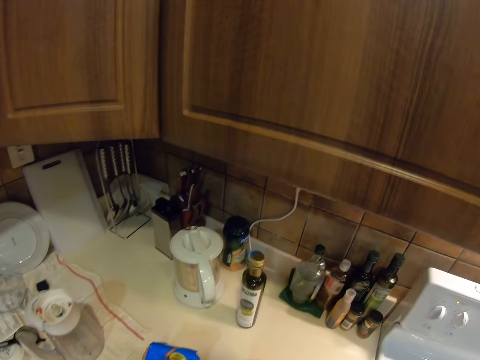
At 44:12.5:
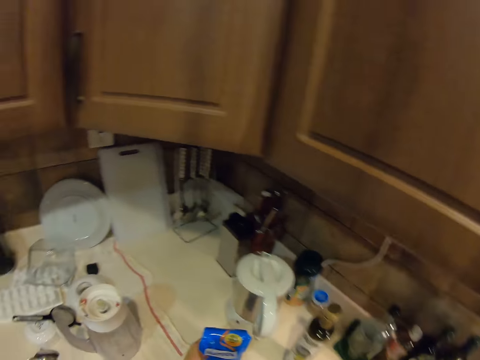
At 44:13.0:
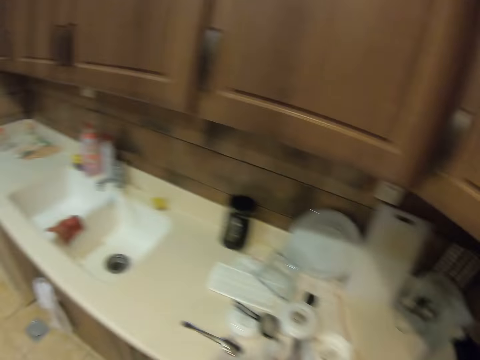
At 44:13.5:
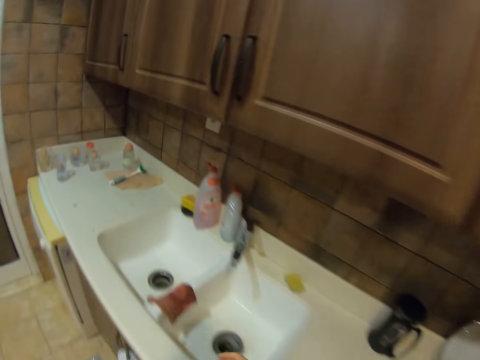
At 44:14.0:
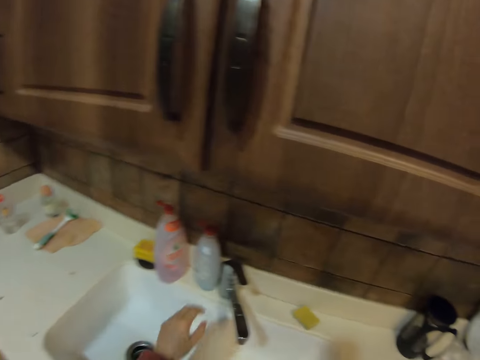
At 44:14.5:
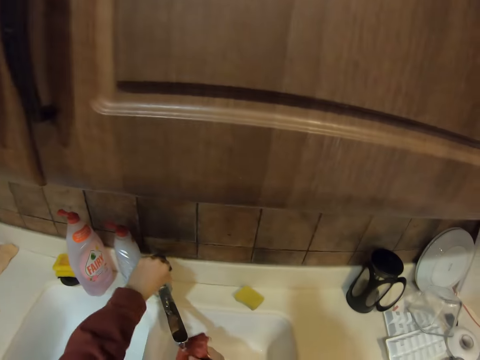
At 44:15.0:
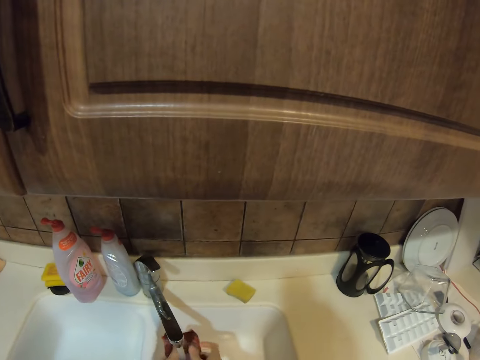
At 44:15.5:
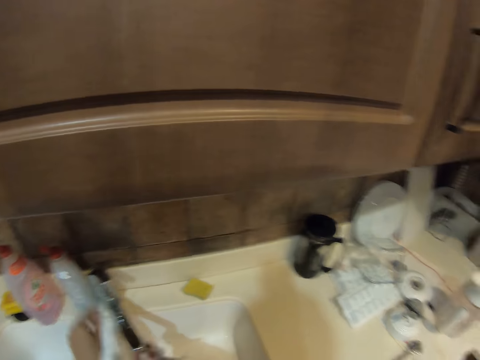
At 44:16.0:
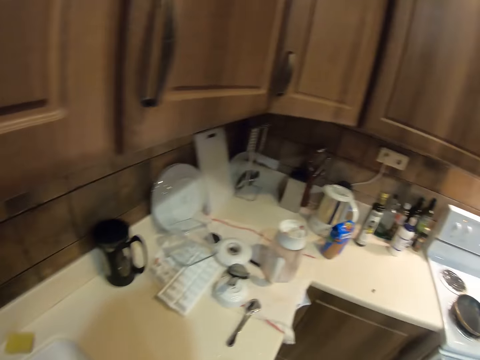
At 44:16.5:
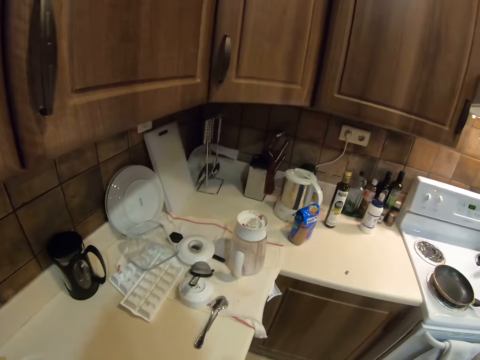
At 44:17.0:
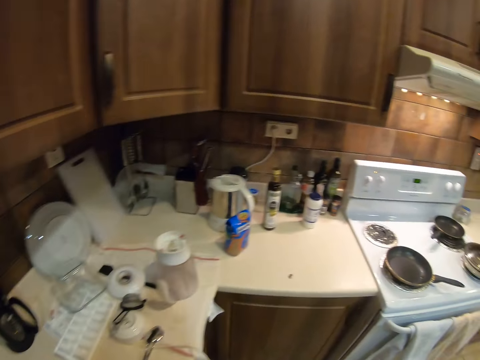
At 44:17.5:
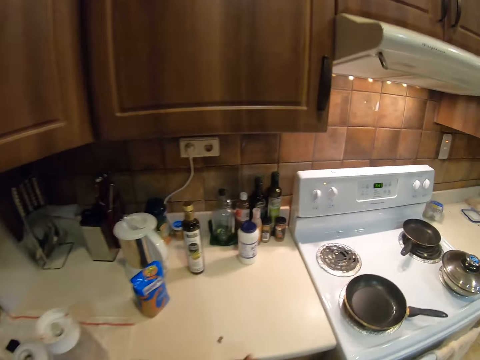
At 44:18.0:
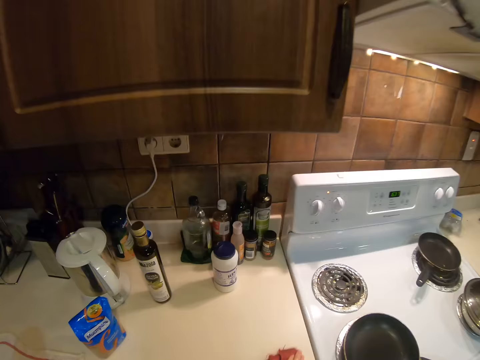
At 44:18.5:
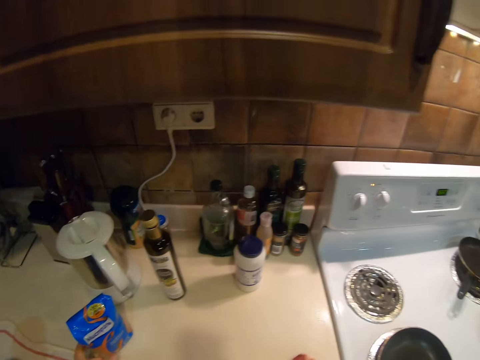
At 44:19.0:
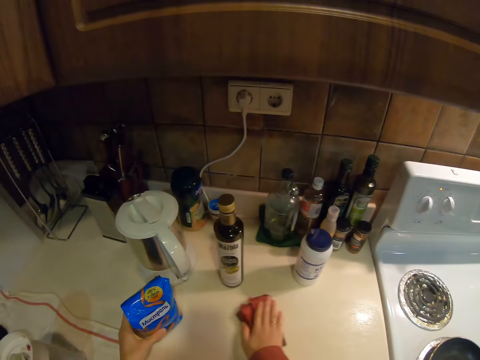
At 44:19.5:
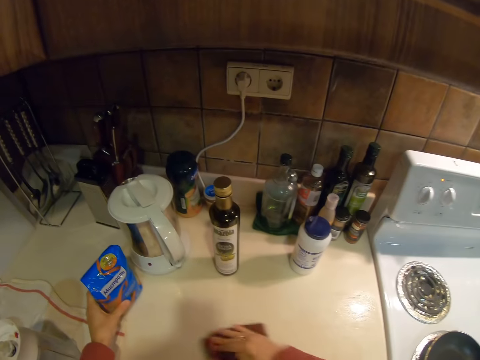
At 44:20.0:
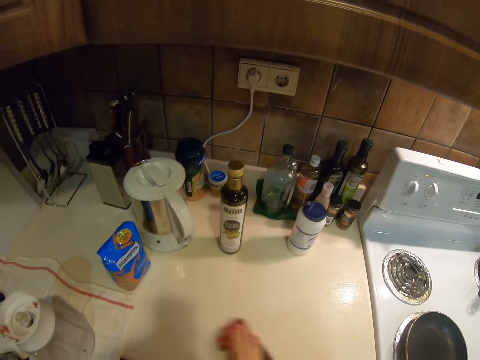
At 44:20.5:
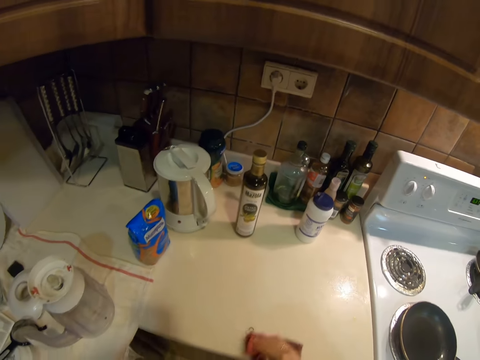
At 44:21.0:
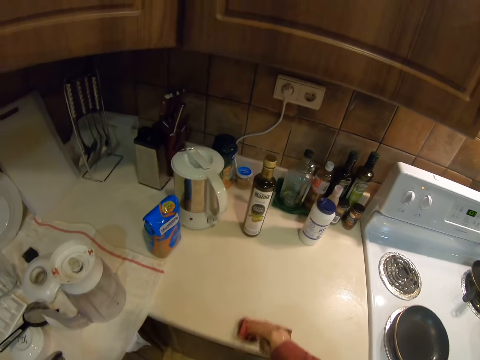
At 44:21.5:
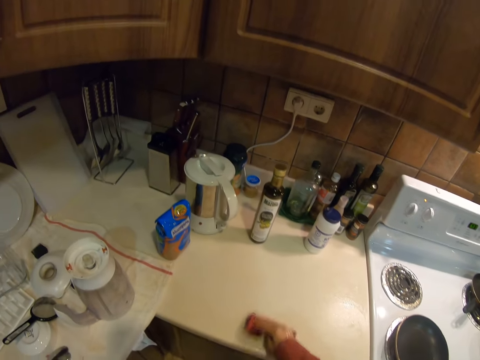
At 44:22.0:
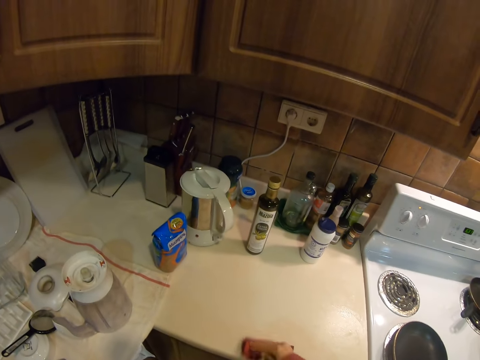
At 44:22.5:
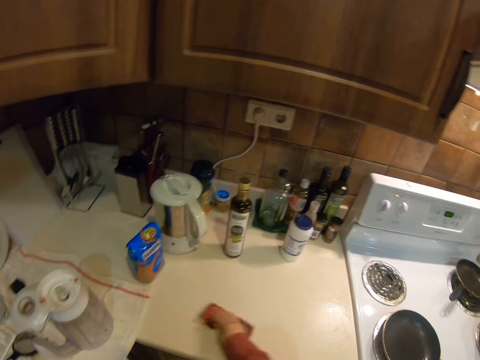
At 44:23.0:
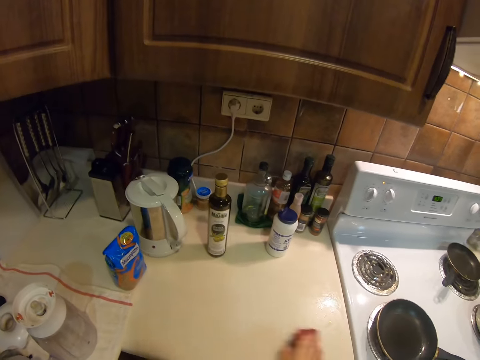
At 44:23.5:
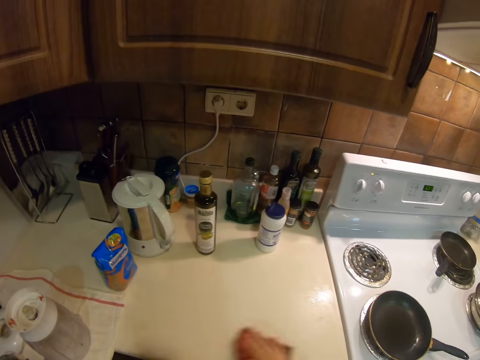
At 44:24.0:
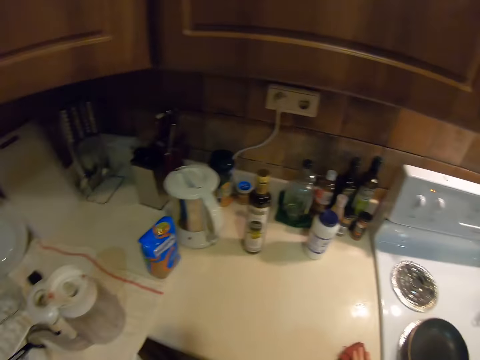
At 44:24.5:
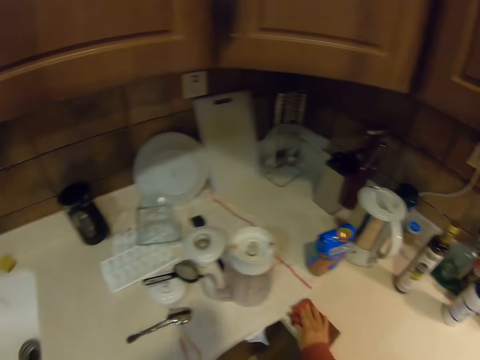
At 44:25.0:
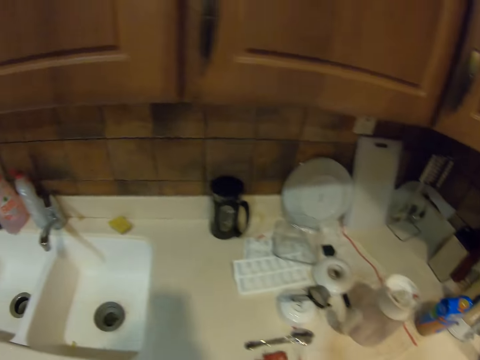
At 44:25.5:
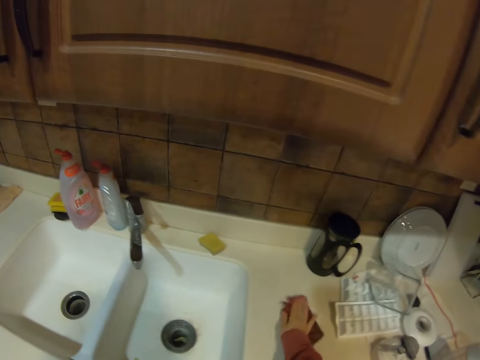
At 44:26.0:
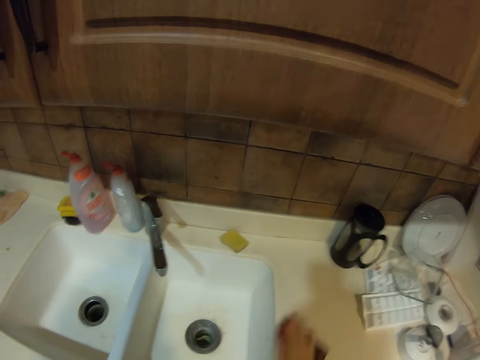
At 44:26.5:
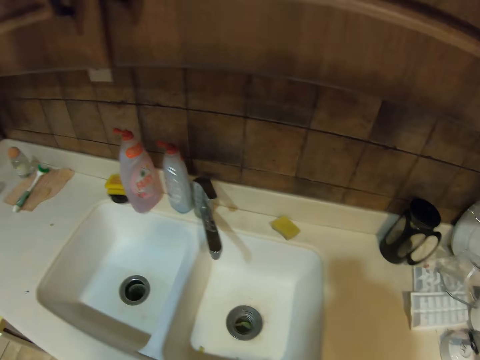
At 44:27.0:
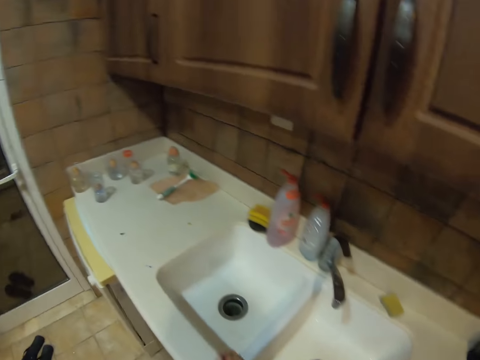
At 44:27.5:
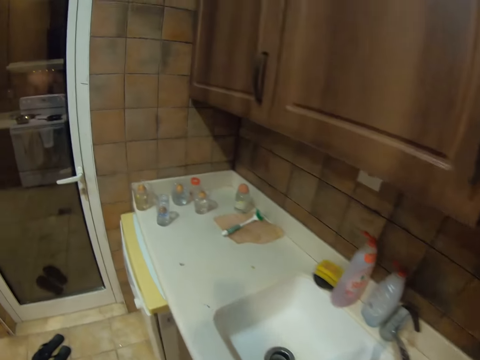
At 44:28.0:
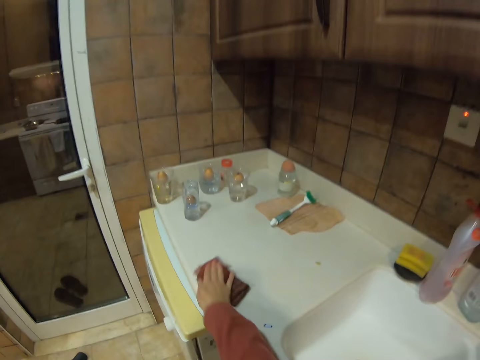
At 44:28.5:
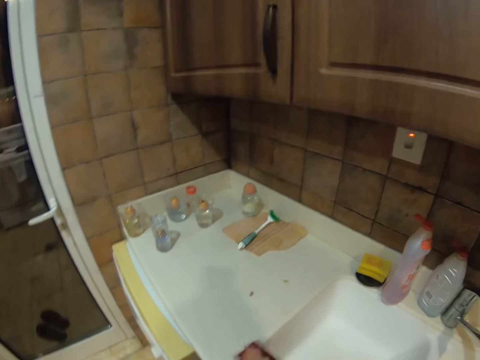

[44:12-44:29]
The camera wearer walks. They slightly move something. They turn on the tap. They rinse the wash cloth under running water. They wash their hand. They walk. They wipe the counter top with the kitchen cloth. They slightly move the packet. They wipe the counter top with the kitchen cloth. They wipe it again.

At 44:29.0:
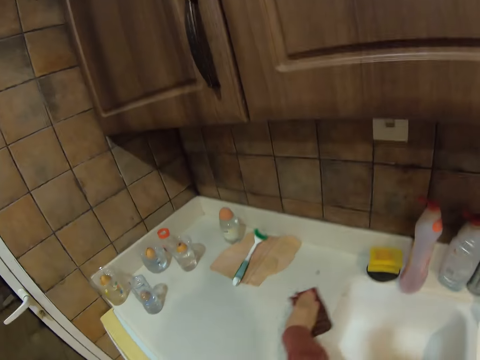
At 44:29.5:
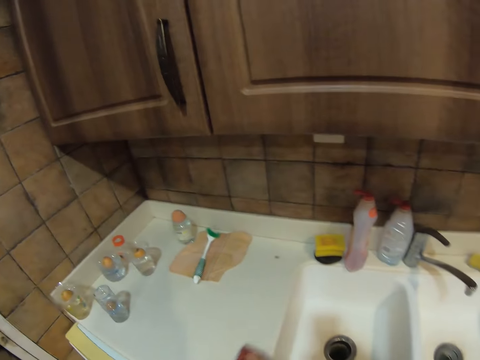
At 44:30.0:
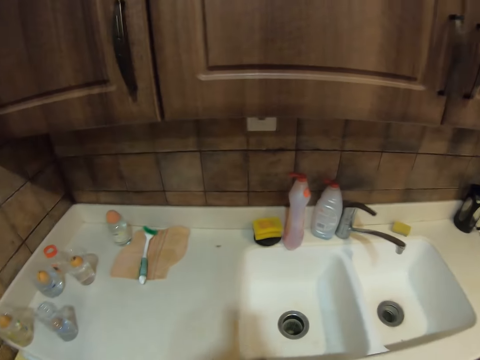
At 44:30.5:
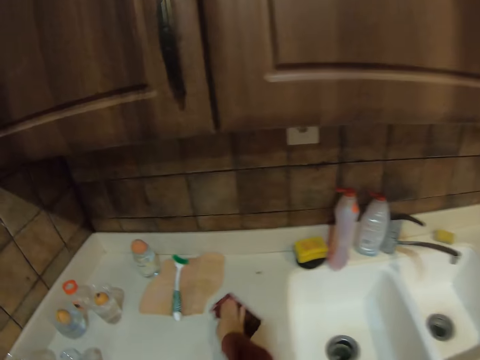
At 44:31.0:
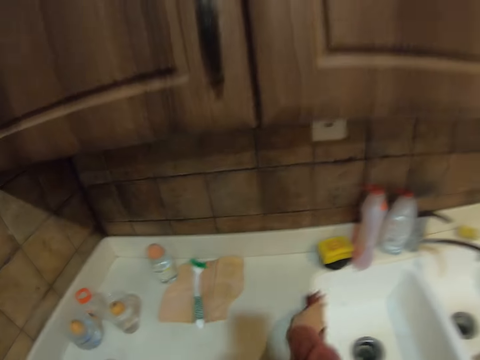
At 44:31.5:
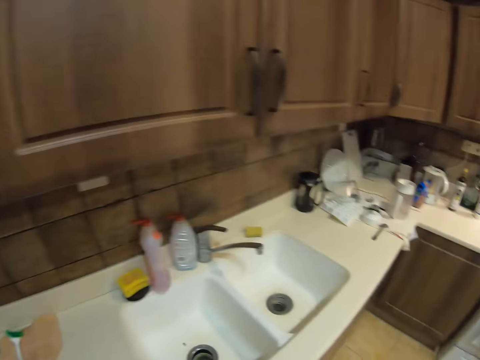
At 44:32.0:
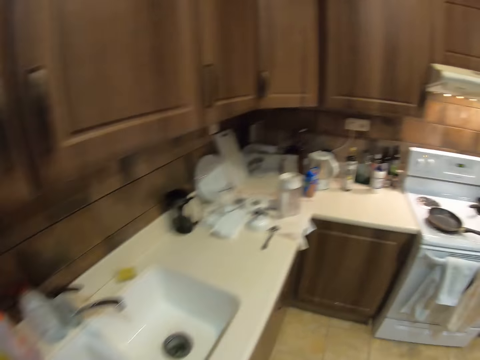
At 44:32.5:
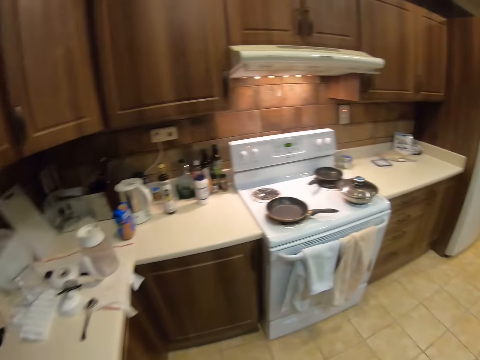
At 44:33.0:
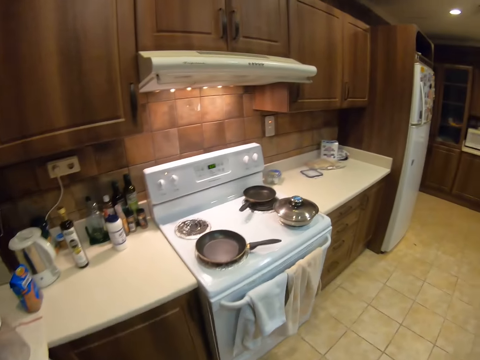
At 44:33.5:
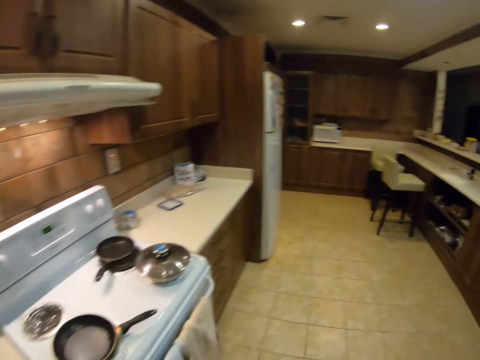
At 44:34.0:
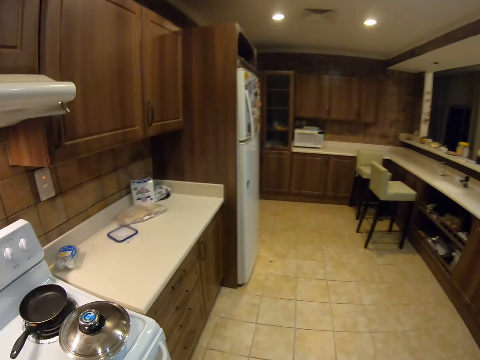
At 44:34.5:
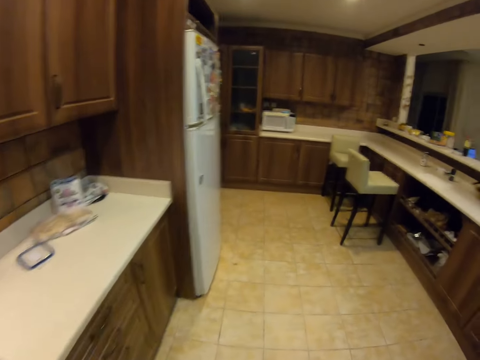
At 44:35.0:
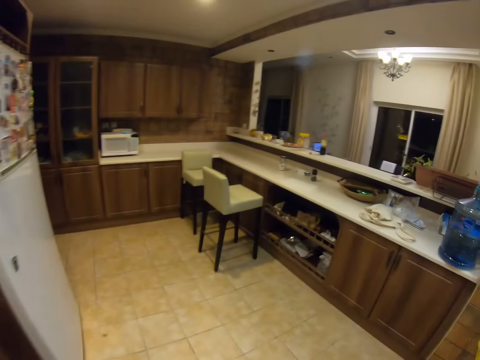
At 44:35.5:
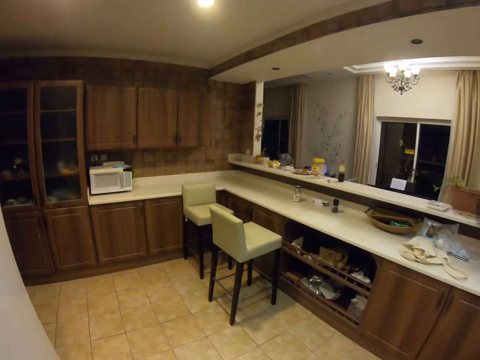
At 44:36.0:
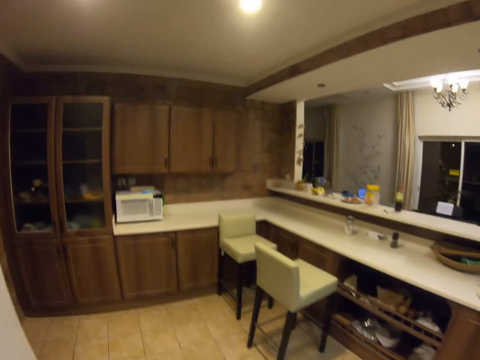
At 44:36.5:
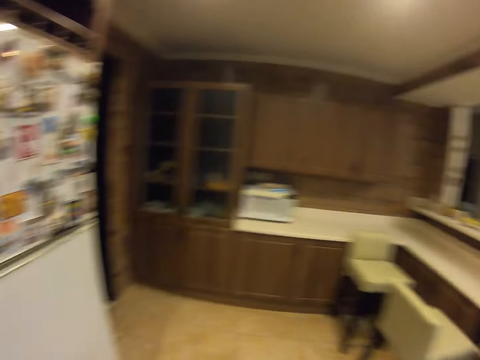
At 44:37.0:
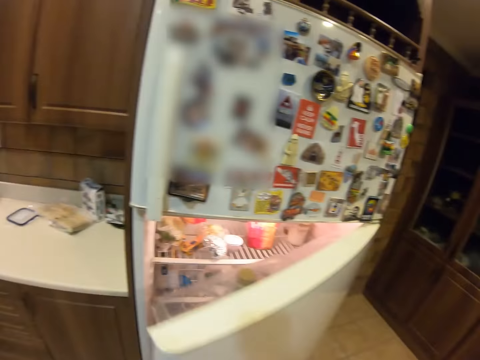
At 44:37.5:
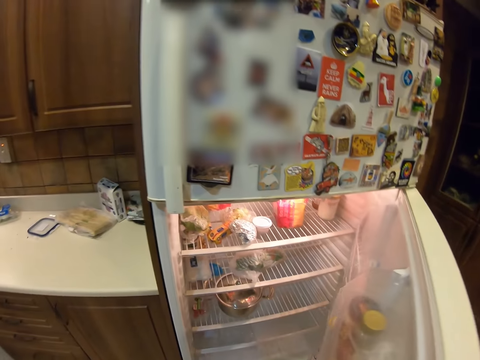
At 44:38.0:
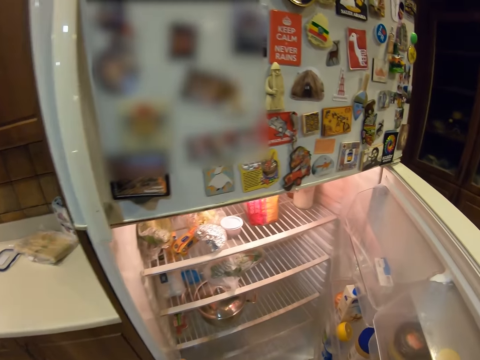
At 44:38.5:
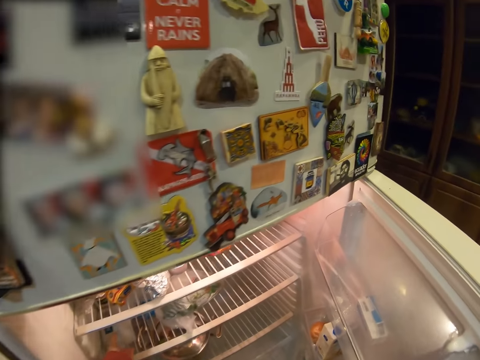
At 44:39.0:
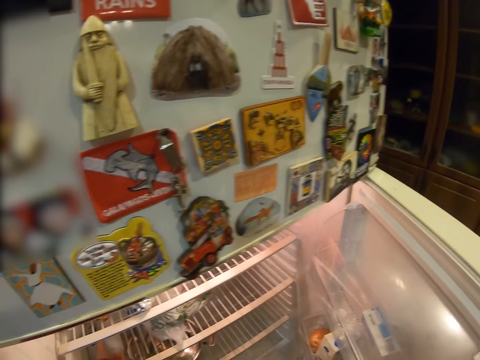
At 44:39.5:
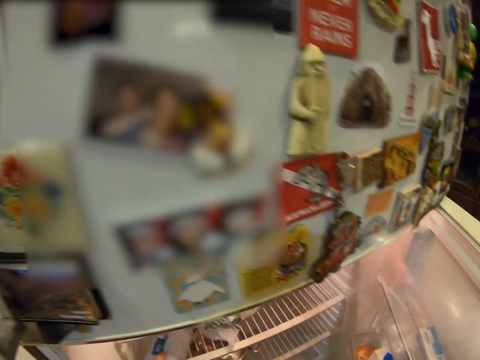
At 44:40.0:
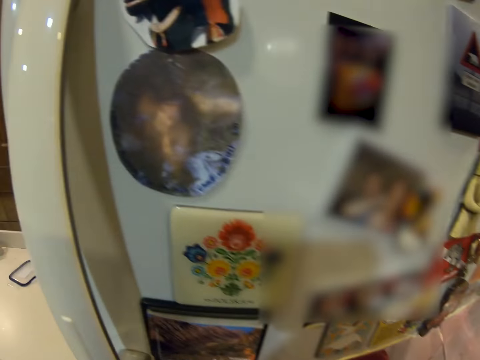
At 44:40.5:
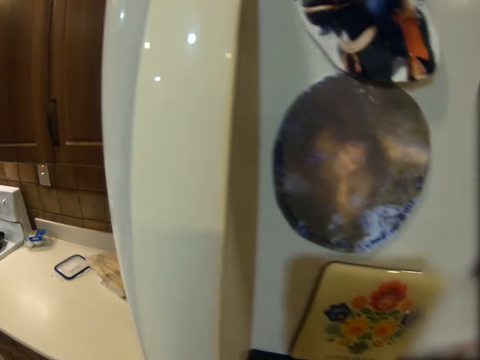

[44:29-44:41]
The camera wearer walks. They open the fridge. They remove eggs from the fridge.
